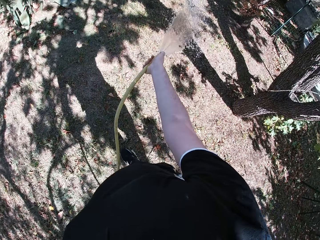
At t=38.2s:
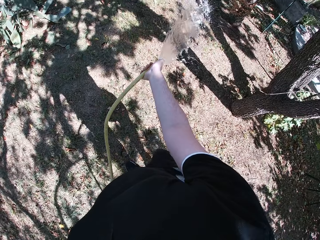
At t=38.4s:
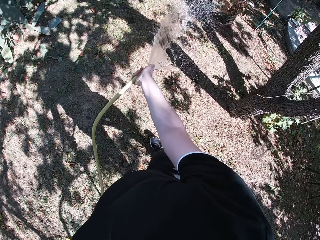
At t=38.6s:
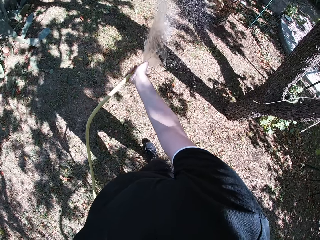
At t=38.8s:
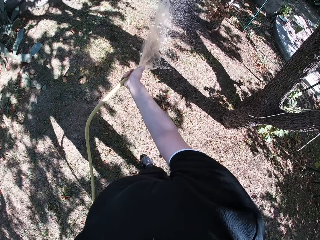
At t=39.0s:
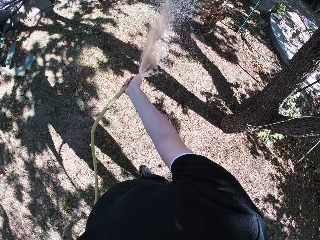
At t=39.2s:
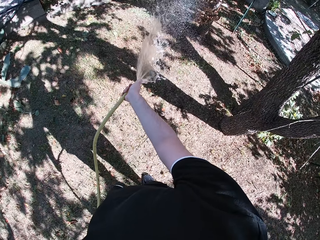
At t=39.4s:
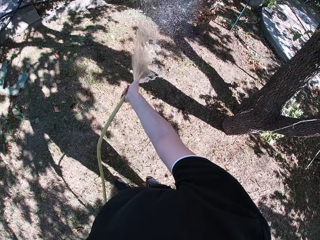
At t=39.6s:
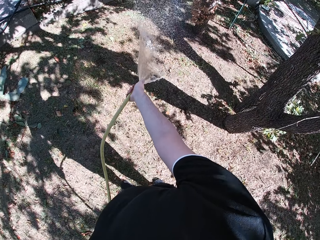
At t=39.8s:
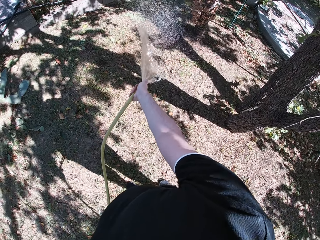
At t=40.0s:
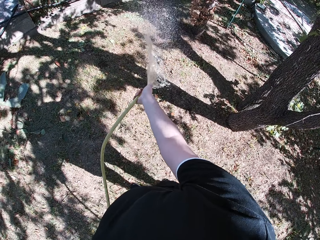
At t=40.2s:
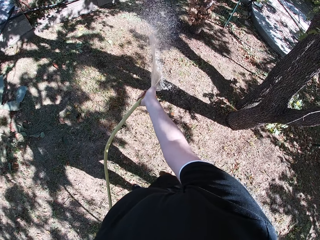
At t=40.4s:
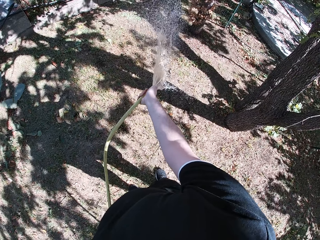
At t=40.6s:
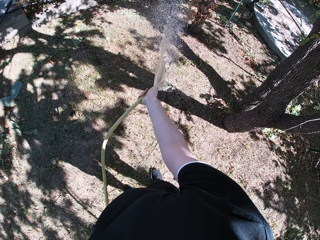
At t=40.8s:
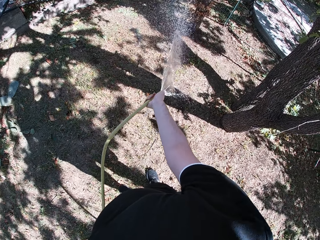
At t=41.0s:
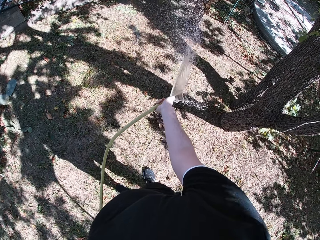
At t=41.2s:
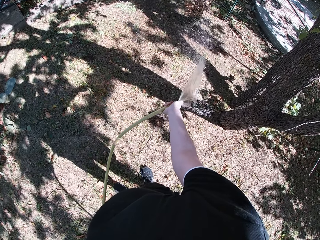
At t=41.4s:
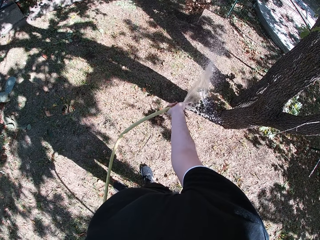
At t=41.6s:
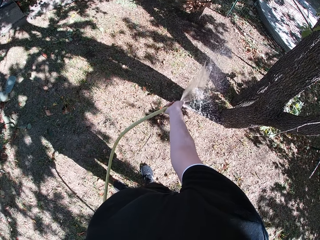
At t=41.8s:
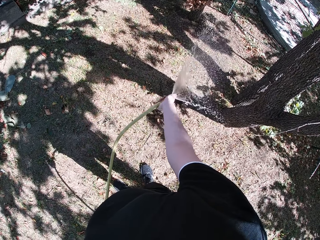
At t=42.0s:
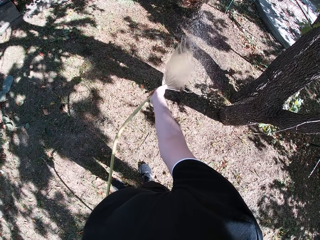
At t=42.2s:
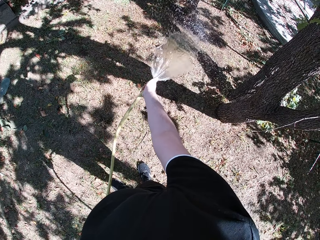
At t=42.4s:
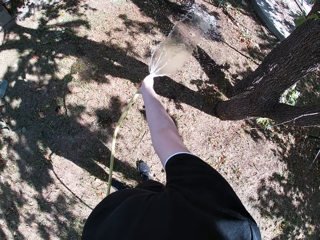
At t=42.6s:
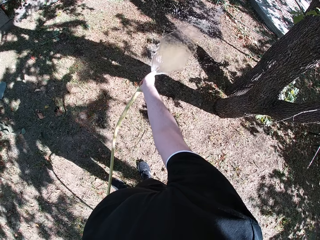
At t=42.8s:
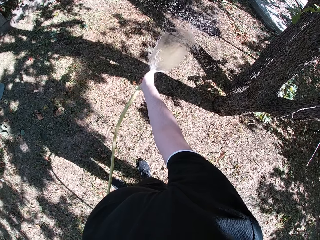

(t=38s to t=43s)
The camera wearer waters the yard with the hose in his hands.

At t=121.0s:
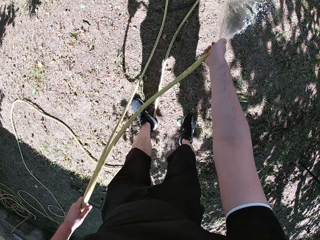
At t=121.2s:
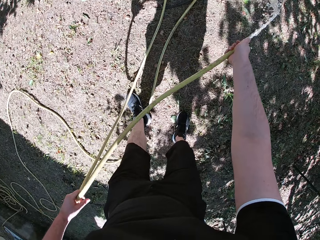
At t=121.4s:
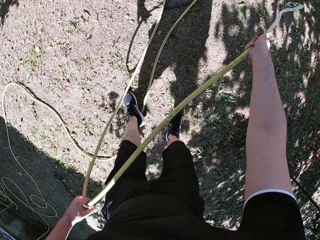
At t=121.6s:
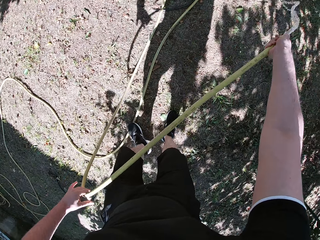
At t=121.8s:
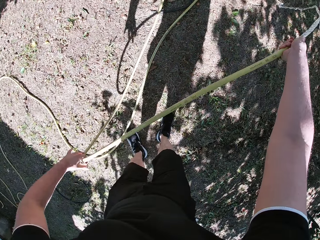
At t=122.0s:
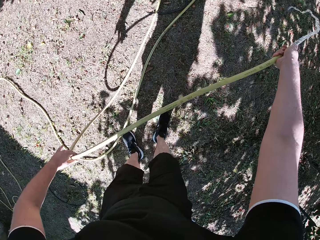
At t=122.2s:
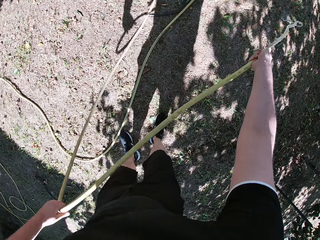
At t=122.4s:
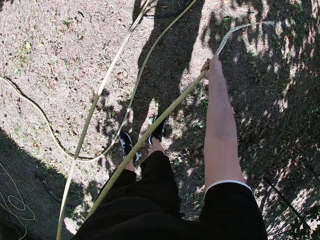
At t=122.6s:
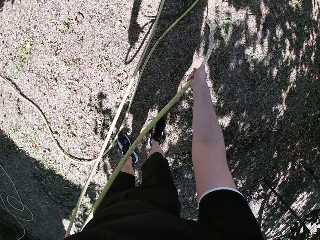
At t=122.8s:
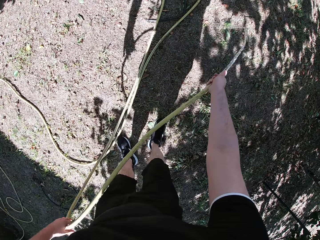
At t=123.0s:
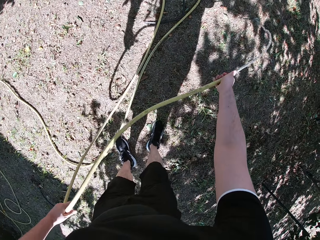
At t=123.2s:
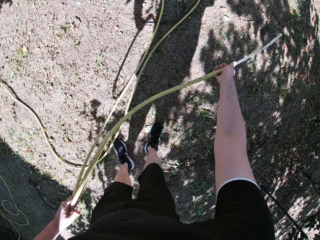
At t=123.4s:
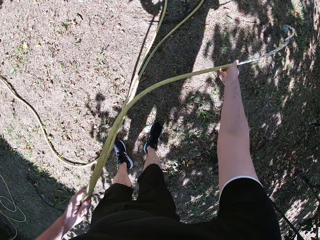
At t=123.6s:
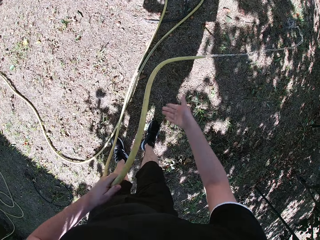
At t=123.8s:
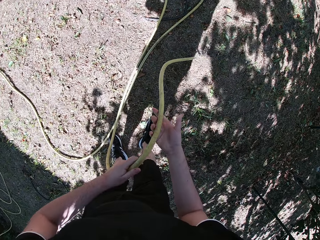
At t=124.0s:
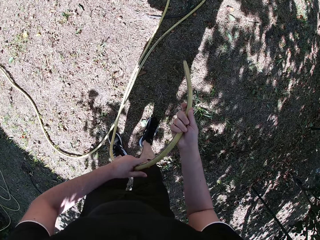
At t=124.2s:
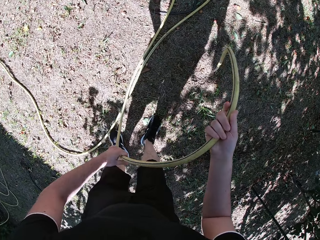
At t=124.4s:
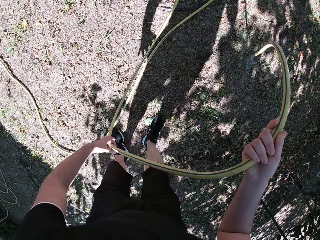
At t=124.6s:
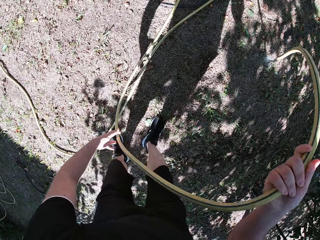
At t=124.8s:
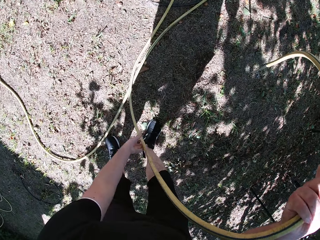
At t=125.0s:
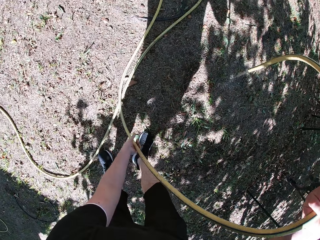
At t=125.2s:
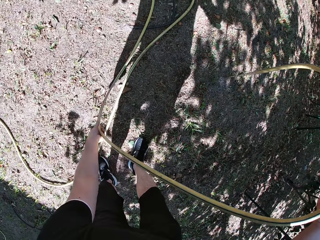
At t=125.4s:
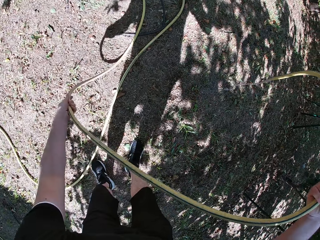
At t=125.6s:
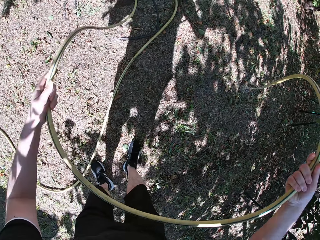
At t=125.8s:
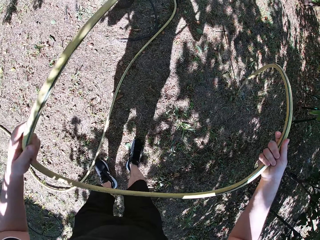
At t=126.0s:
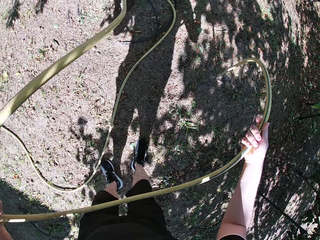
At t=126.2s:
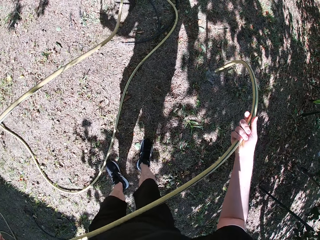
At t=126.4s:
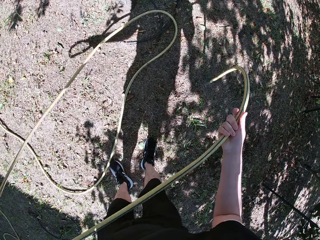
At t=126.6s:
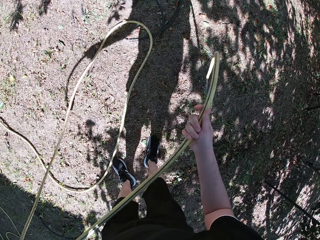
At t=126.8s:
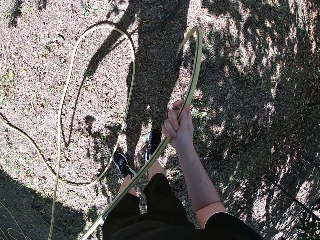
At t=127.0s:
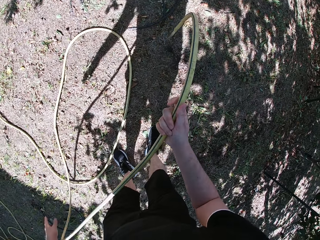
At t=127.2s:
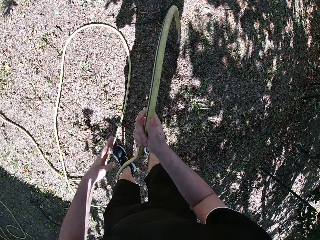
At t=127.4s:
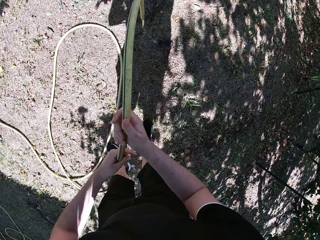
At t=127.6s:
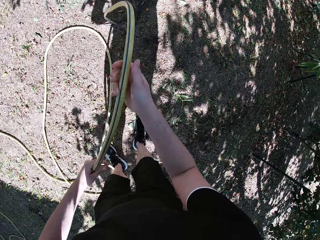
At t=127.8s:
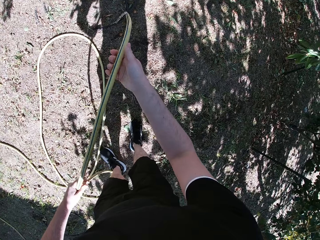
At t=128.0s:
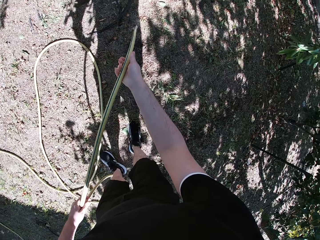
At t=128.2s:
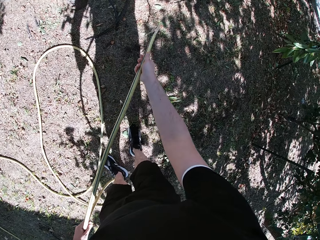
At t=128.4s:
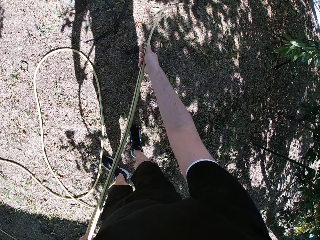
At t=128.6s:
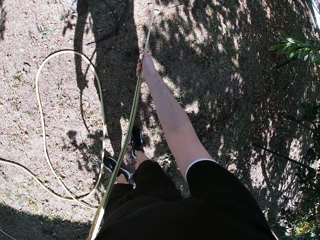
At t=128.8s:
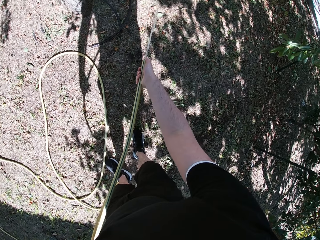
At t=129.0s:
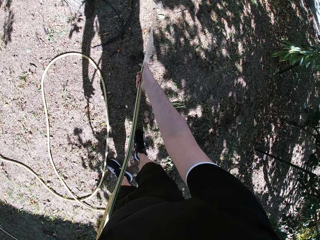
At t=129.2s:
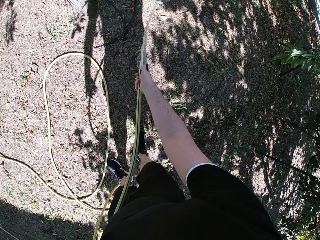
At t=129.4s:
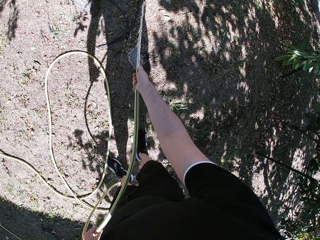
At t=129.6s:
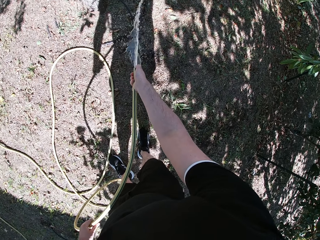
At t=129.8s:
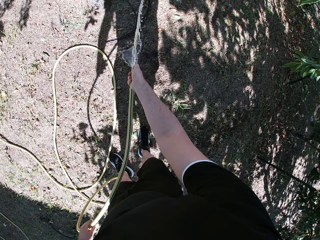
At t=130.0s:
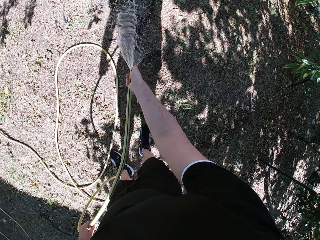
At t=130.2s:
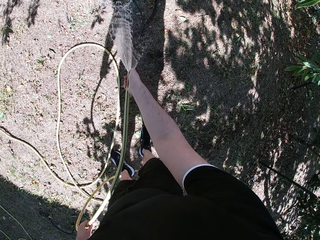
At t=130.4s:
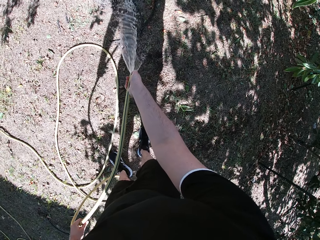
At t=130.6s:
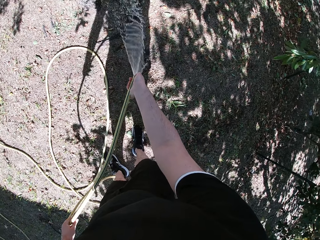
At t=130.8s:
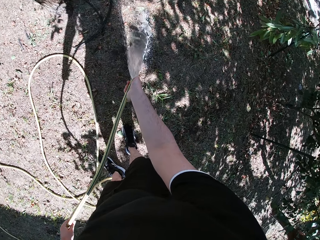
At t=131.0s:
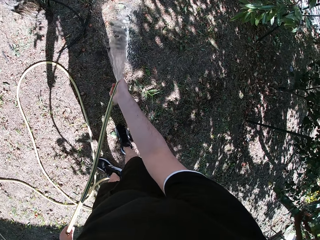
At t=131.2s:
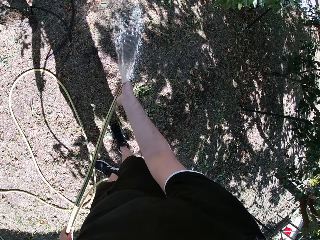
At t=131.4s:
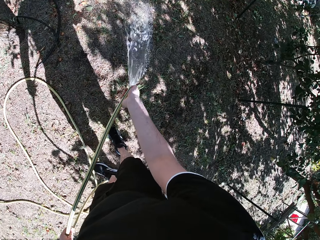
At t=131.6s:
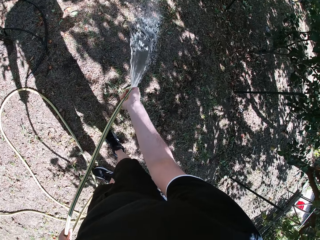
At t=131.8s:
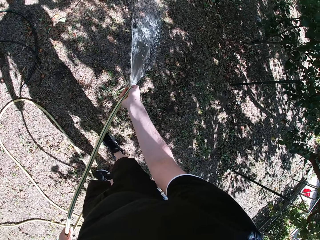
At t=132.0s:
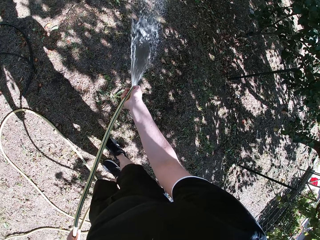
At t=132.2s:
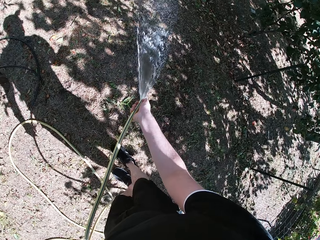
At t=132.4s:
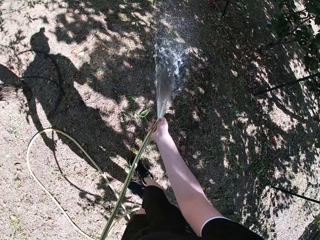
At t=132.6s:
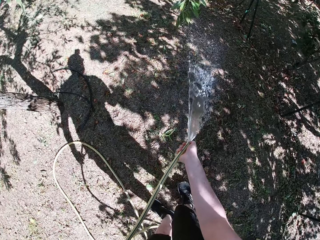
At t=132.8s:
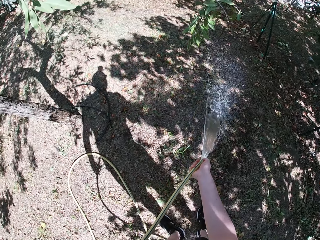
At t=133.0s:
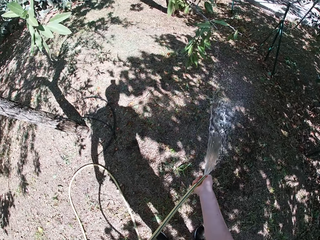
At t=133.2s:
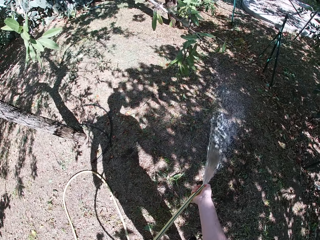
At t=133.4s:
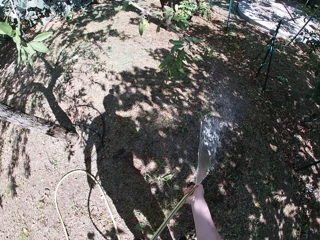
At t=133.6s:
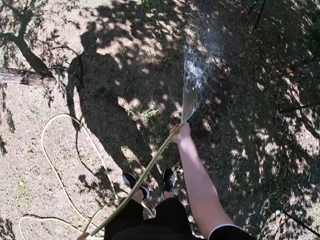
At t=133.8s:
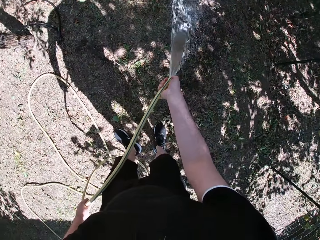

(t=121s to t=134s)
The camera wearer adjusts the hose with both hands. He adjusts it again. He waters the yard with the hose in his hands.

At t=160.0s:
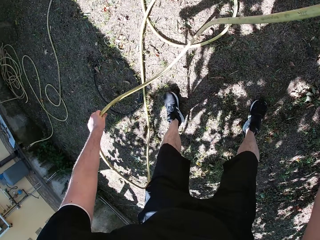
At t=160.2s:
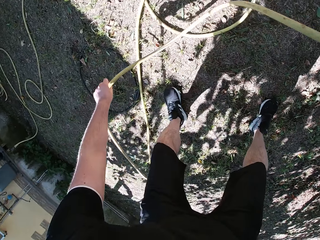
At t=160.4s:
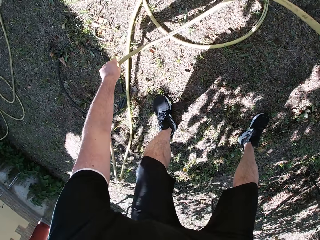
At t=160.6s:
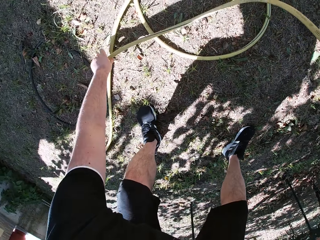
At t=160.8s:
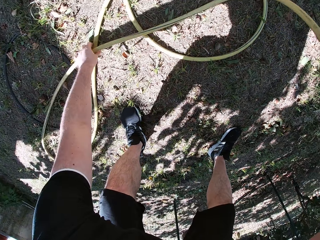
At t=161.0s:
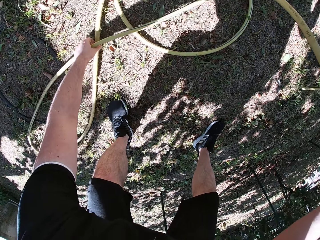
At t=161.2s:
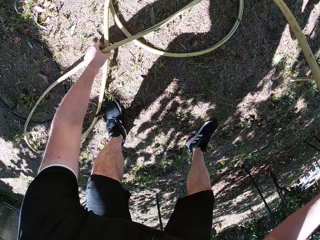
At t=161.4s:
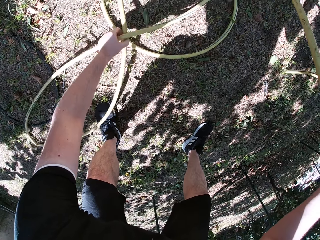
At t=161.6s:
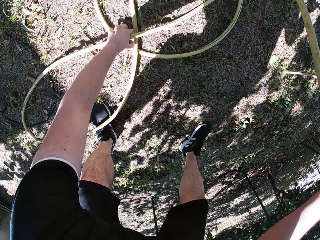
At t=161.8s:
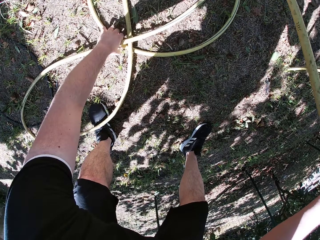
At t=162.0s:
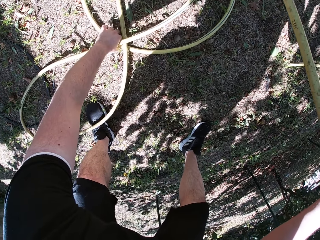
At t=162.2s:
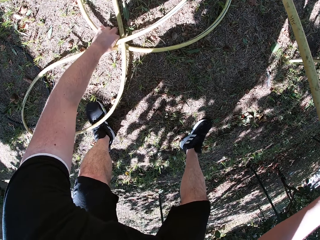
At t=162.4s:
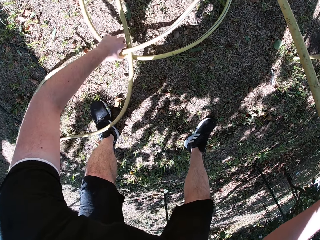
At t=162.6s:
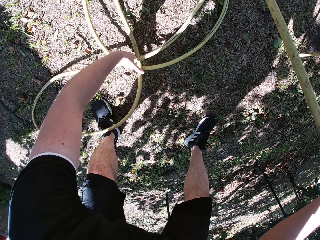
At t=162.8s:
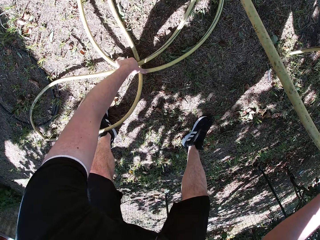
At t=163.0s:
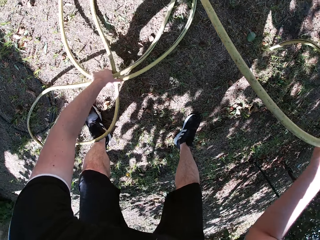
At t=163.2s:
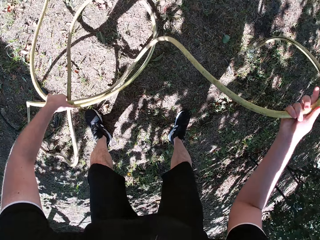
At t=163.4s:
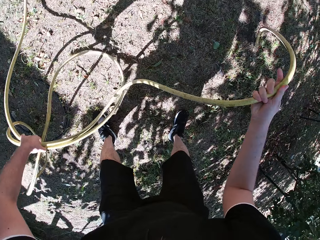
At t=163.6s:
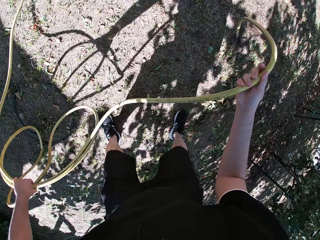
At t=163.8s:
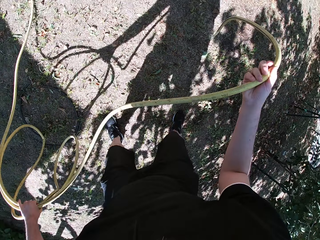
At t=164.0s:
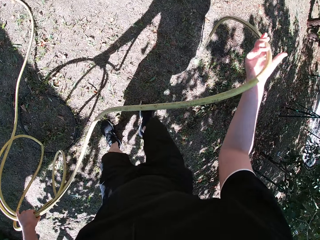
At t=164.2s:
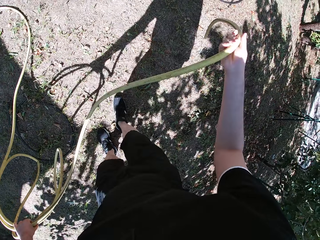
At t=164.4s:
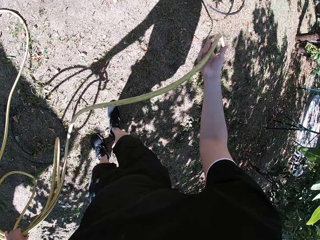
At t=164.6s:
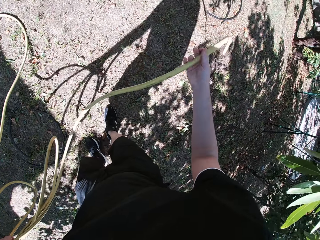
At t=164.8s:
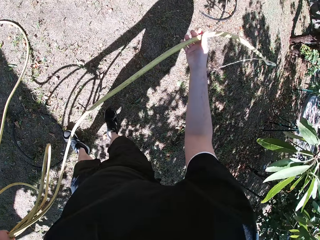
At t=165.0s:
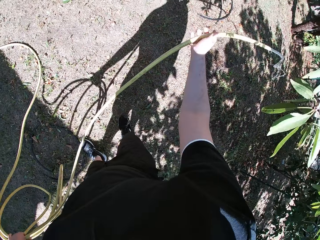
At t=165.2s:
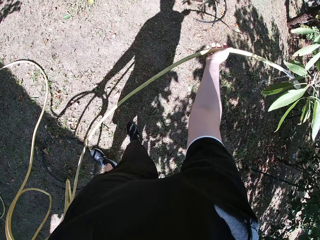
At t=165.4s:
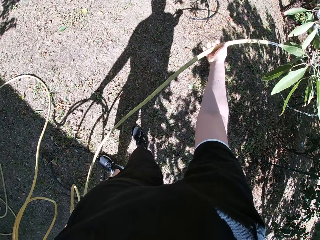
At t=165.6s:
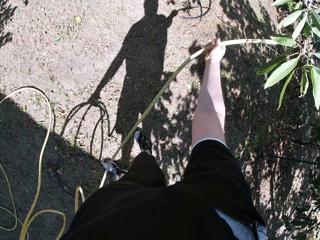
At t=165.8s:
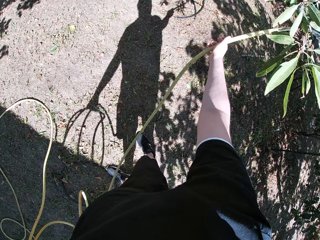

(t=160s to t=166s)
The camera wearer packs the hose on the floor with both hands. He picks up the hose. He walks around. He waters the yard with the hose in his hands.
